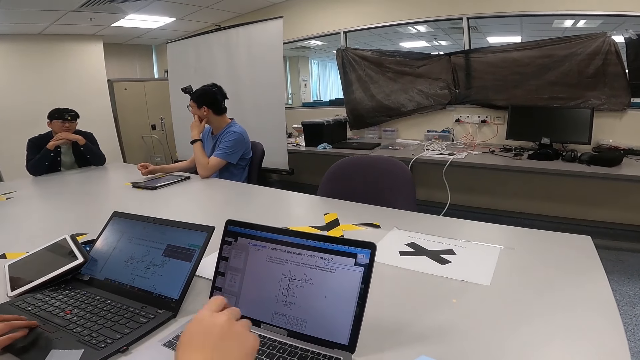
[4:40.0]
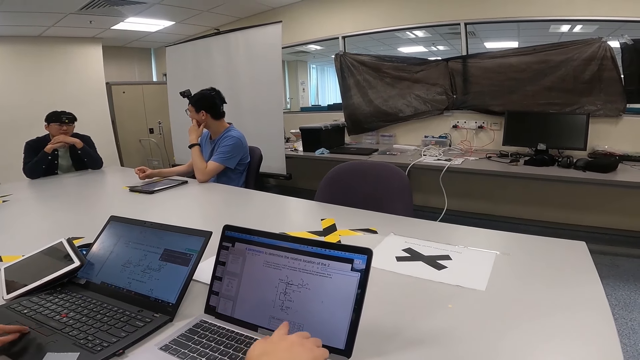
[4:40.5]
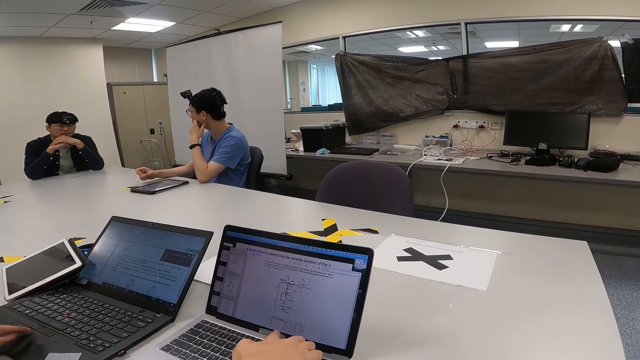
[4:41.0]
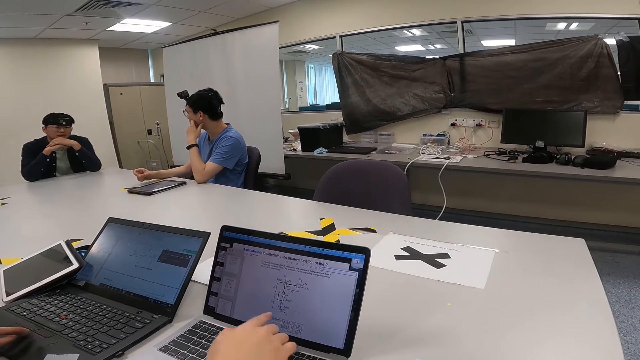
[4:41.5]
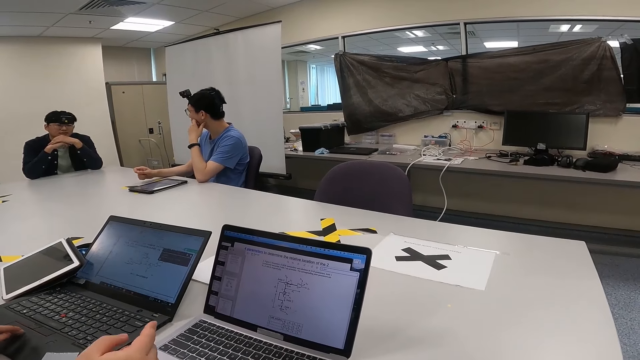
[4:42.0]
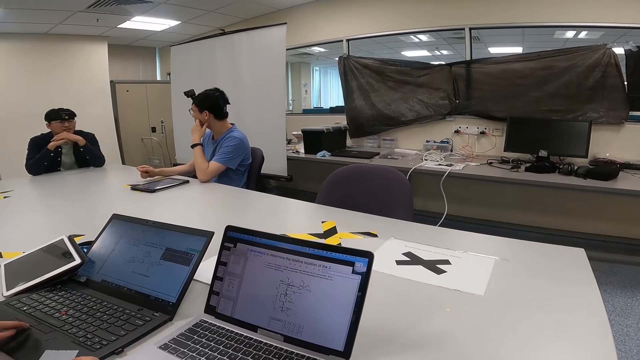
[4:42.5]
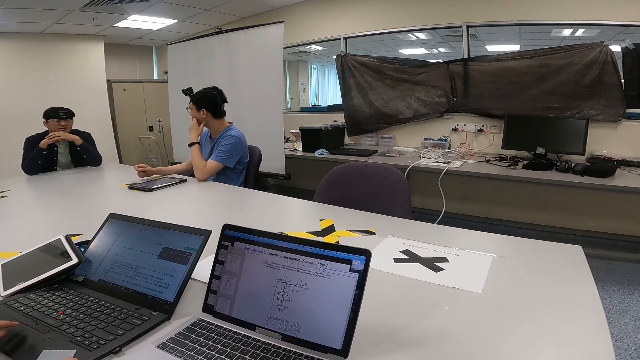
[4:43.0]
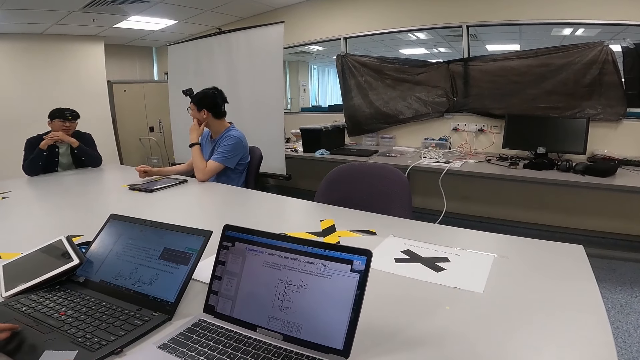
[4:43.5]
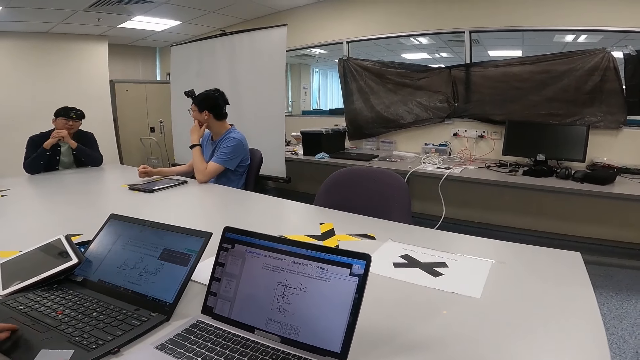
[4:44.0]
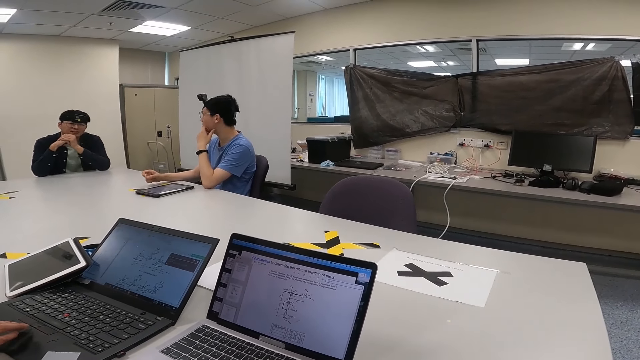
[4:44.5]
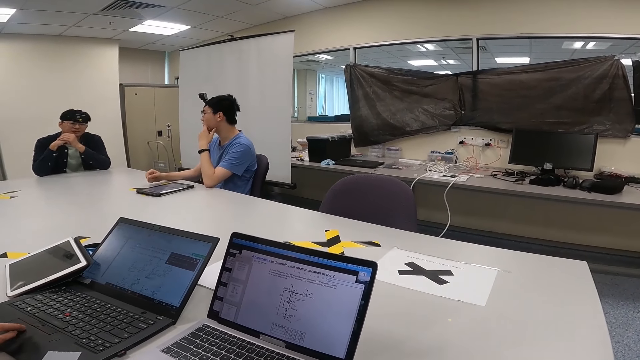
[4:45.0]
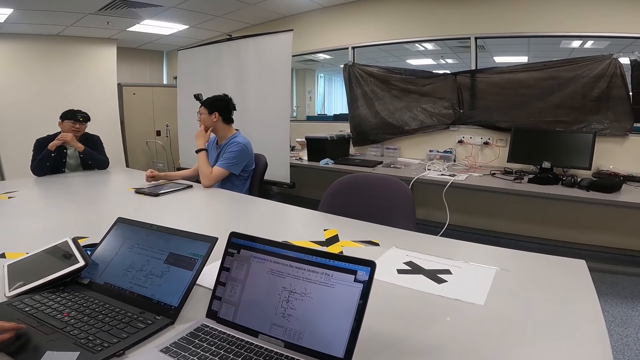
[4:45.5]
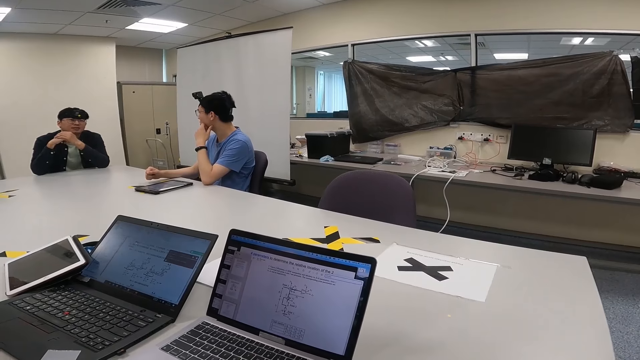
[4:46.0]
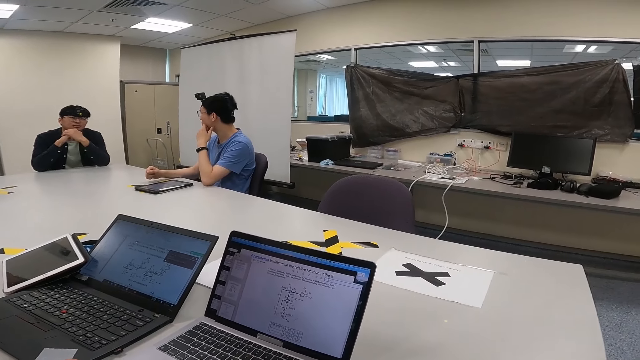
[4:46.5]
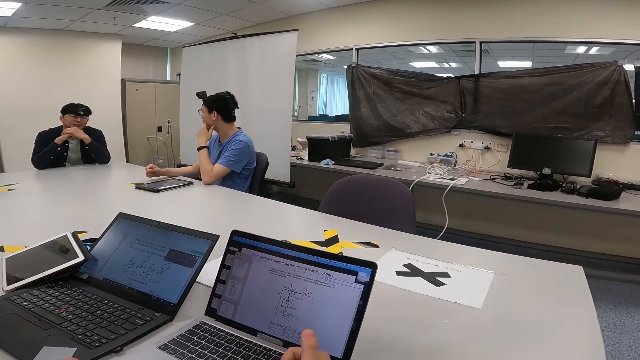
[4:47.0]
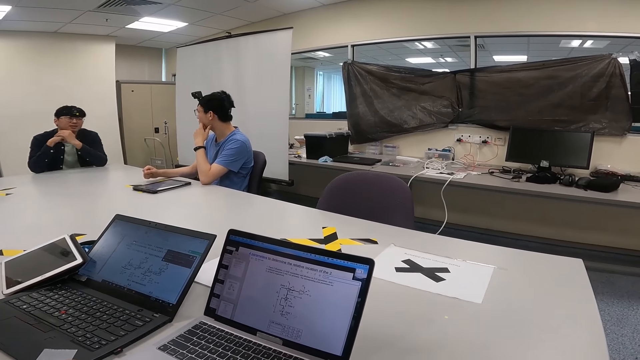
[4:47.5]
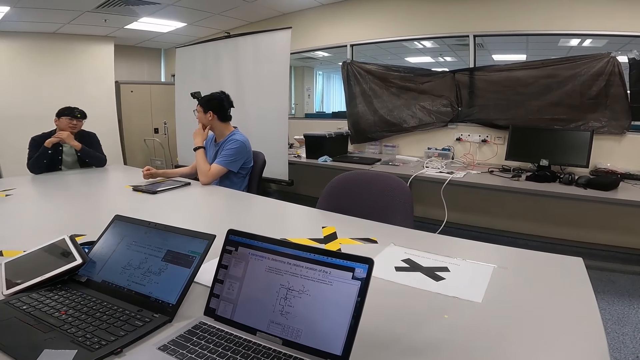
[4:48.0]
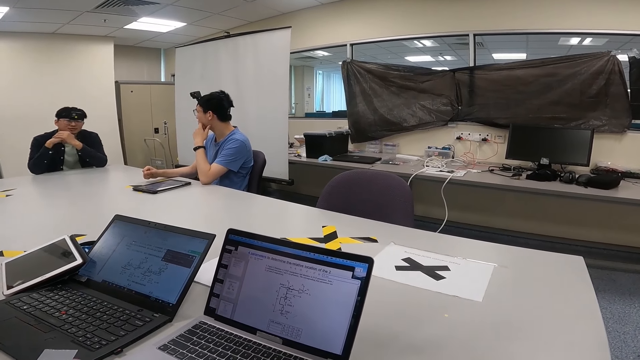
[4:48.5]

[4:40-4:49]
A person operates the laptop.

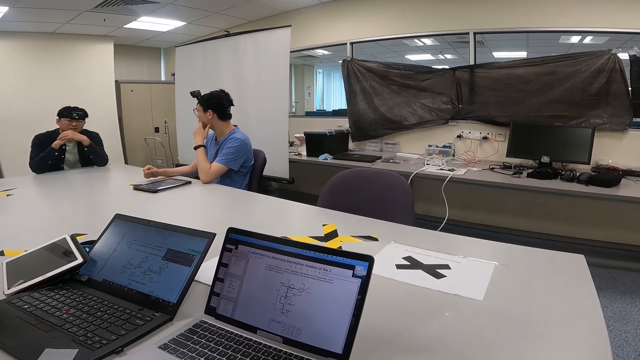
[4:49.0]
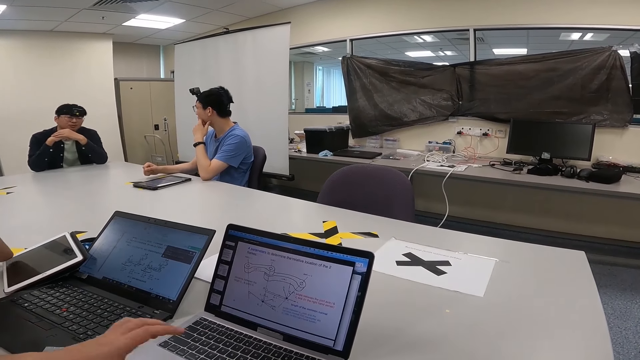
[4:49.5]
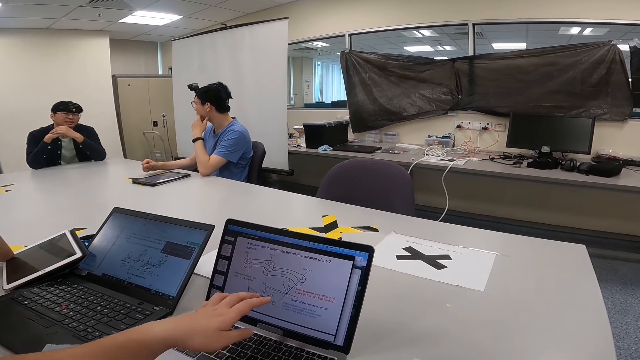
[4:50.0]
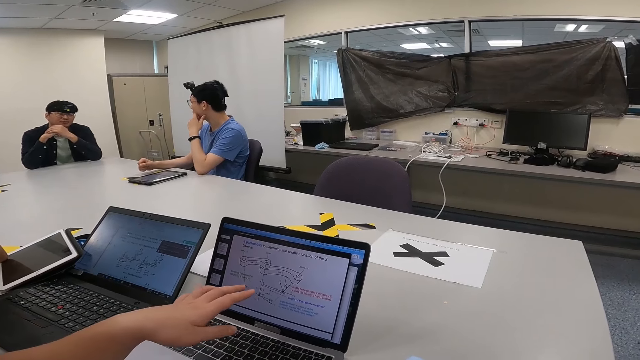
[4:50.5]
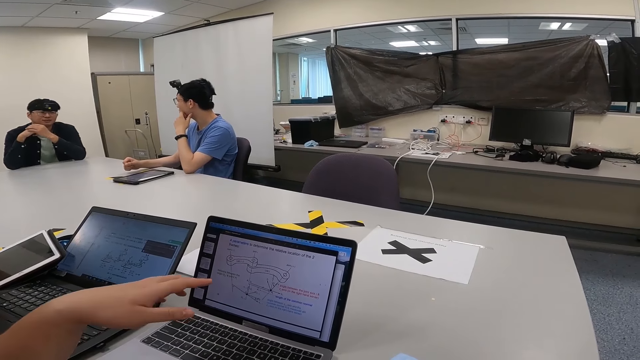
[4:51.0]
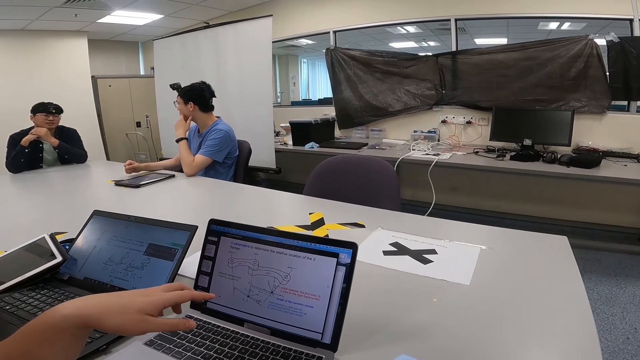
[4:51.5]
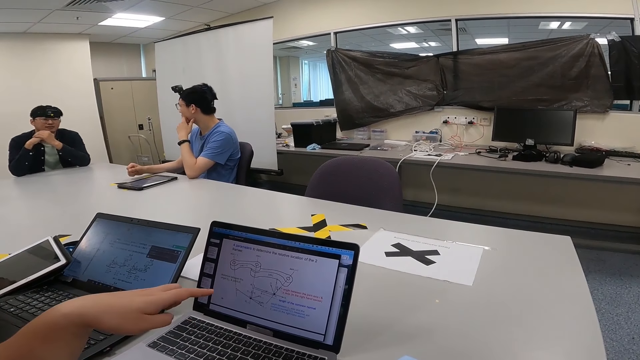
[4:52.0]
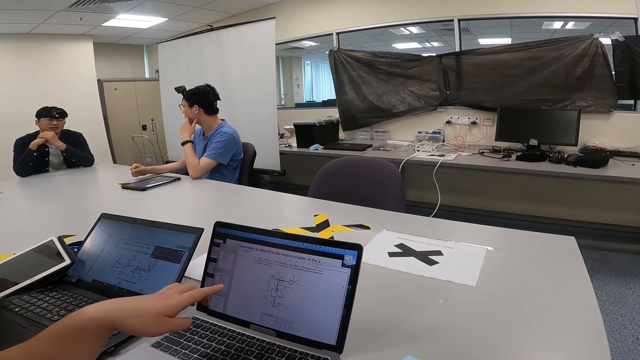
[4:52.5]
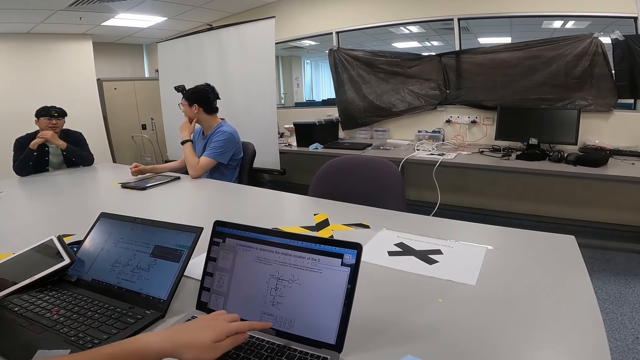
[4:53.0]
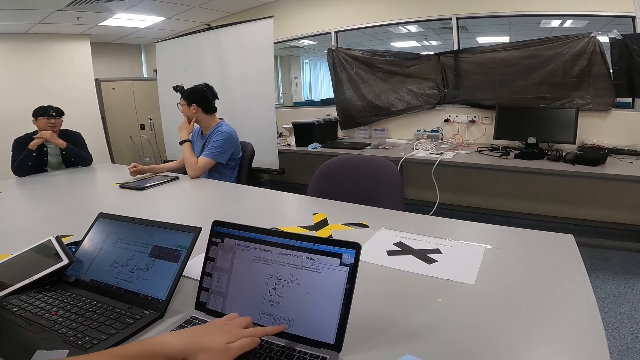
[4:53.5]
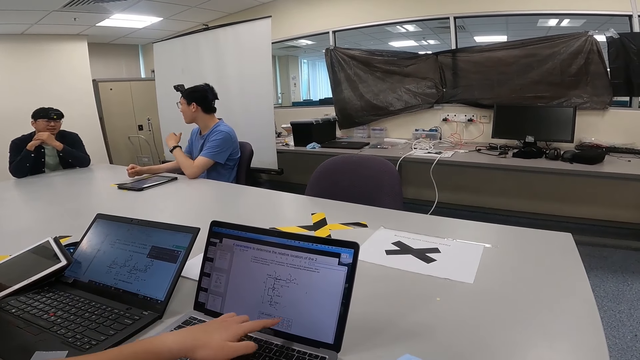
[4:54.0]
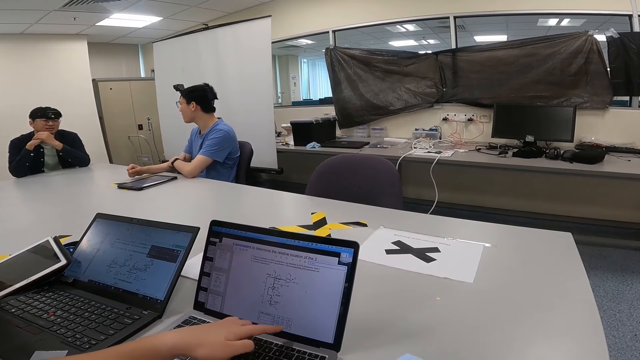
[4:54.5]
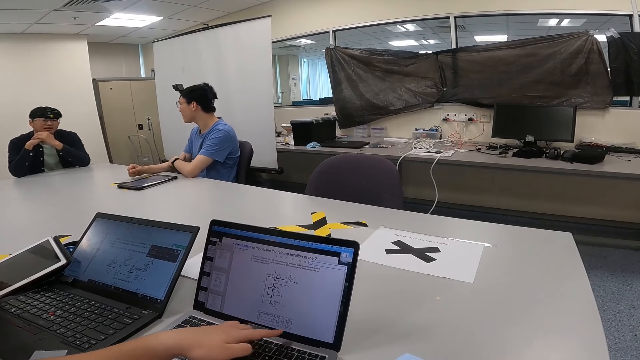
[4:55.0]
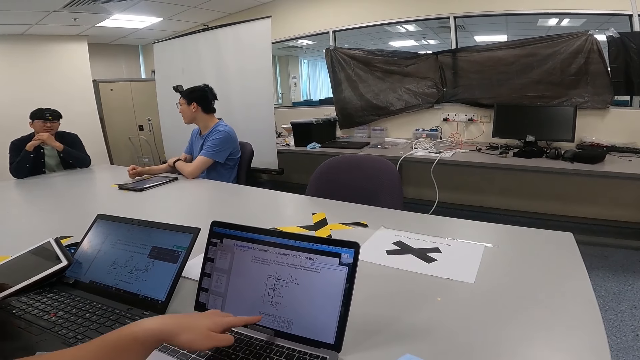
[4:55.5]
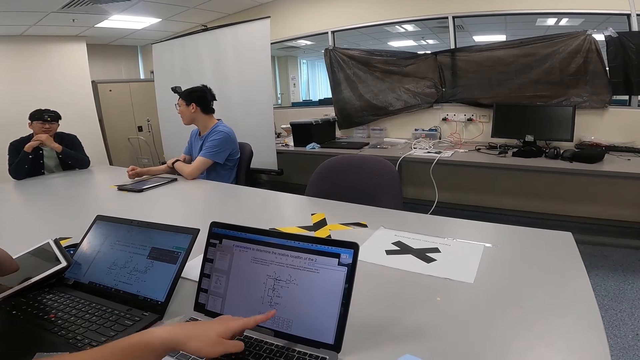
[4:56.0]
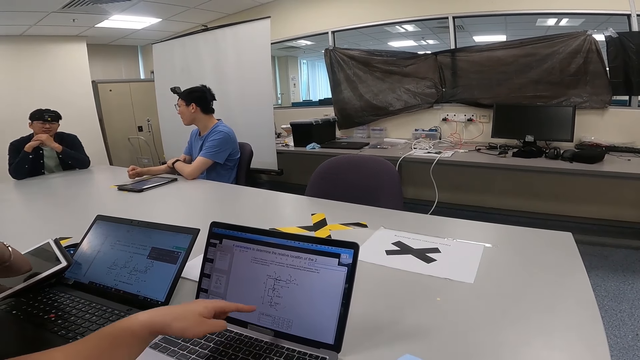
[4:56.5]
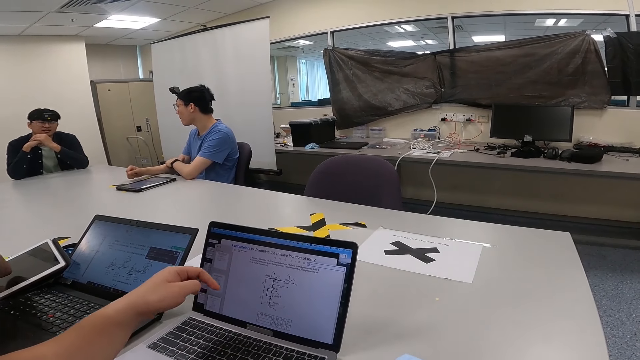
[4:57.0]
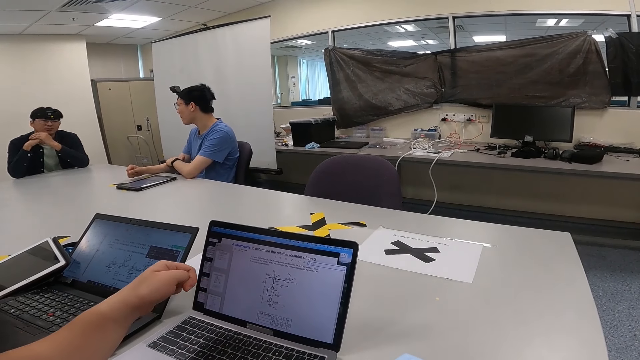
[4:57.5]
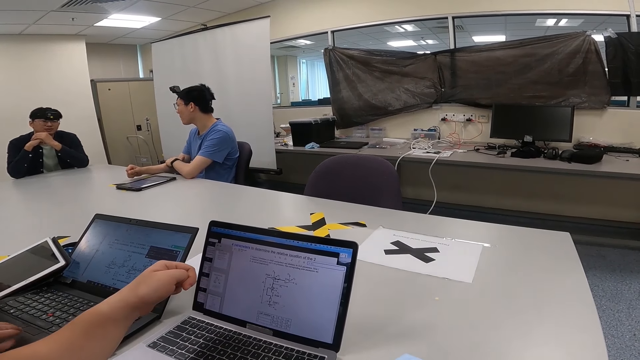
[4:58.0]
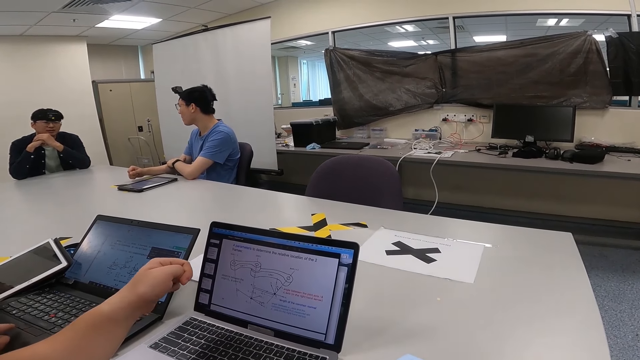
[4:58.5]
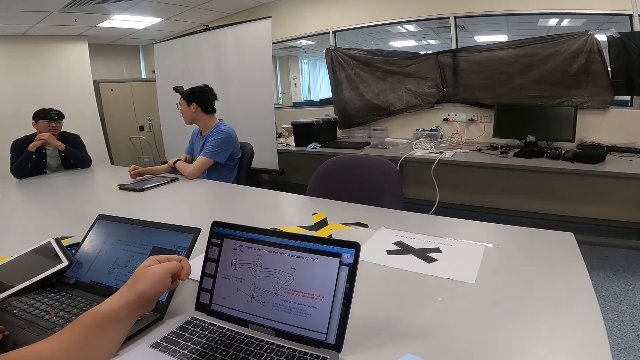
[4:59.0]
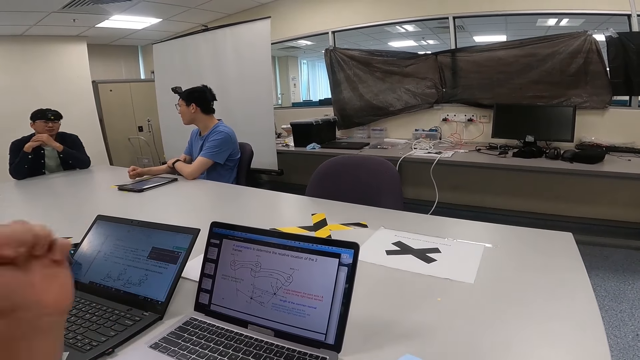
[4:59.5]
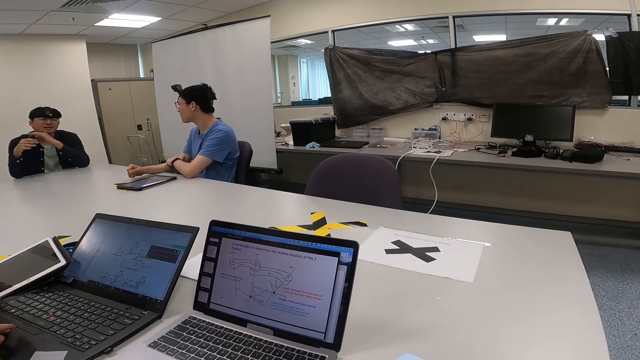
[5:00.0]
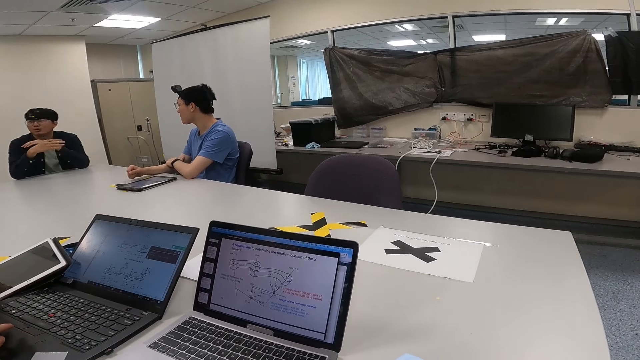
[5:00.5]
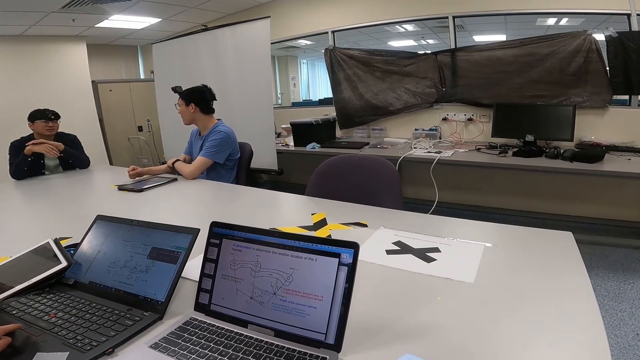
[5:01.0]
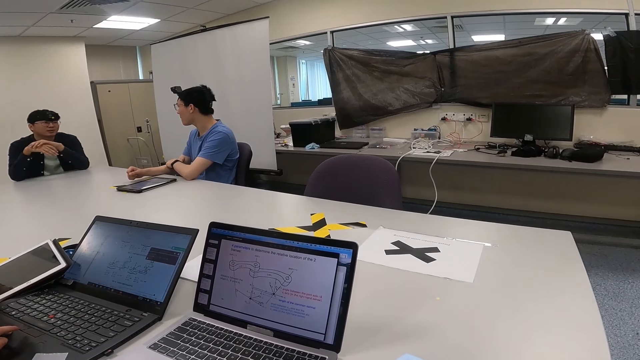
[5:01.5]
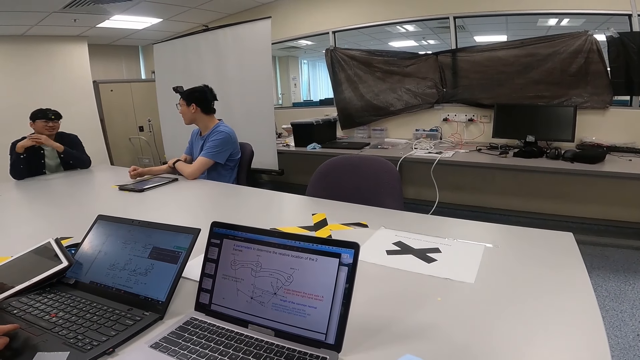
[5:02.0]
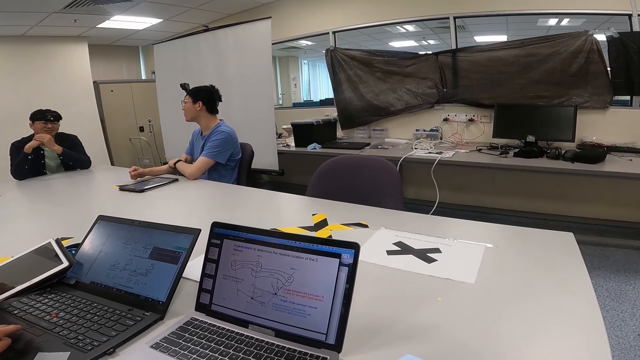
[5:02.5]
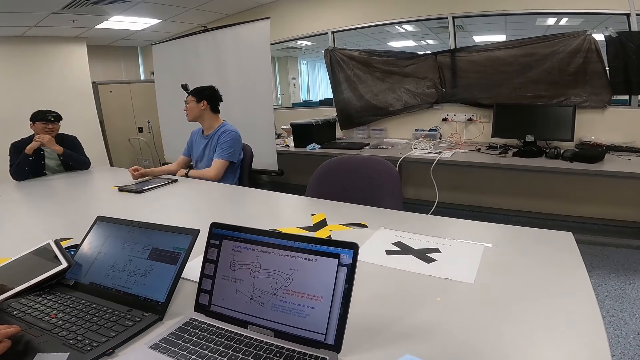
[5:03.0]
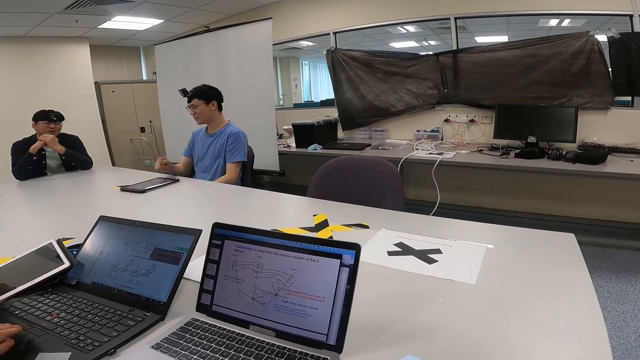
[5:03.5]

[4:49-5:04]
A man interacts with another person. The camera wearer browses on a laptop.
